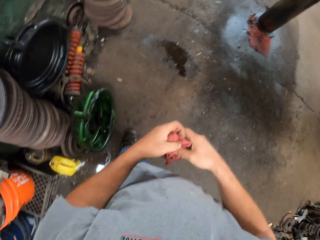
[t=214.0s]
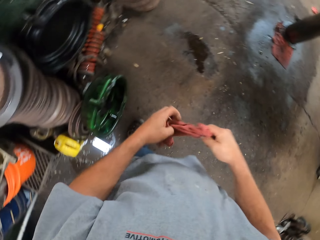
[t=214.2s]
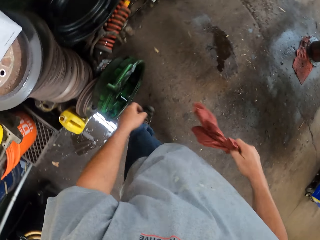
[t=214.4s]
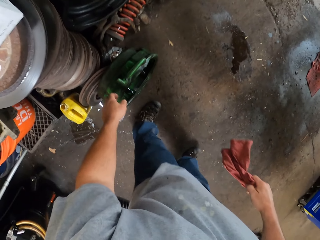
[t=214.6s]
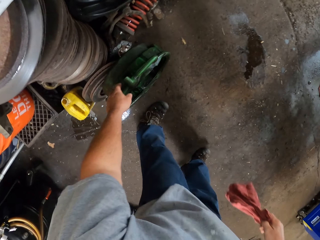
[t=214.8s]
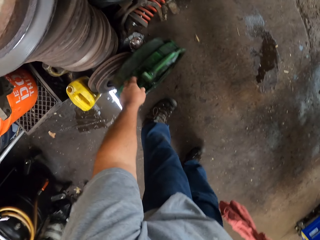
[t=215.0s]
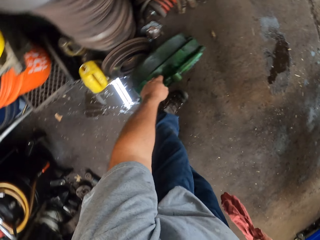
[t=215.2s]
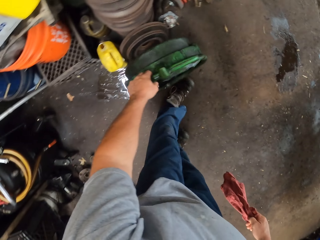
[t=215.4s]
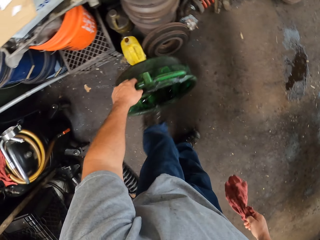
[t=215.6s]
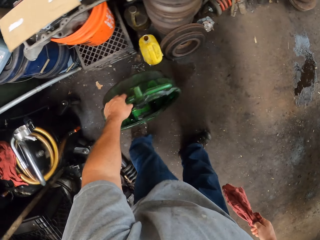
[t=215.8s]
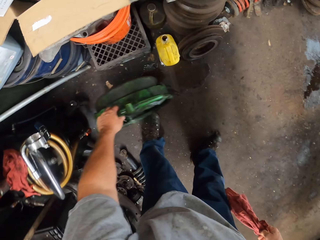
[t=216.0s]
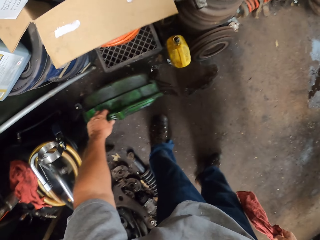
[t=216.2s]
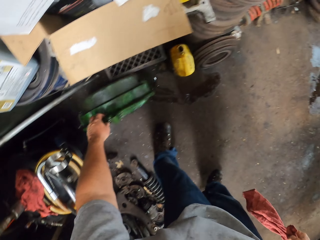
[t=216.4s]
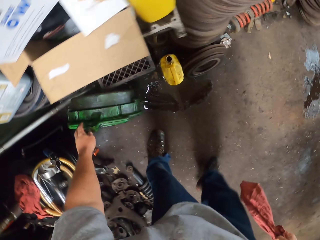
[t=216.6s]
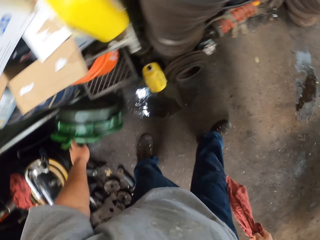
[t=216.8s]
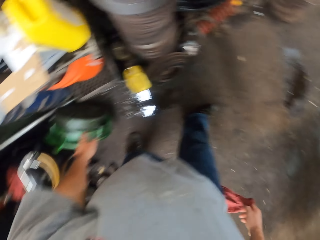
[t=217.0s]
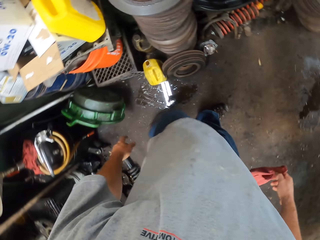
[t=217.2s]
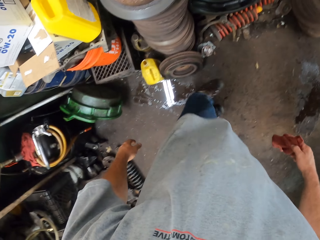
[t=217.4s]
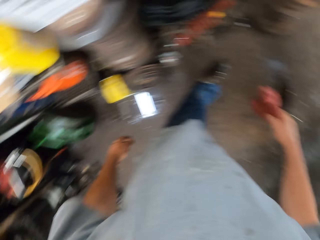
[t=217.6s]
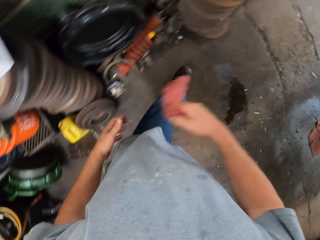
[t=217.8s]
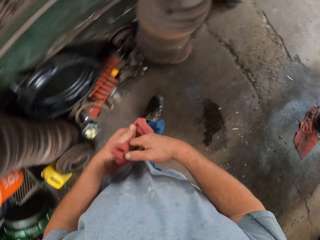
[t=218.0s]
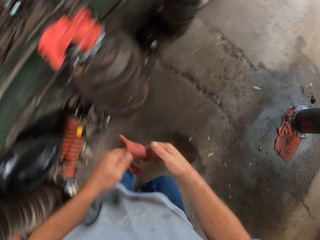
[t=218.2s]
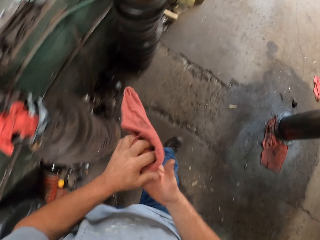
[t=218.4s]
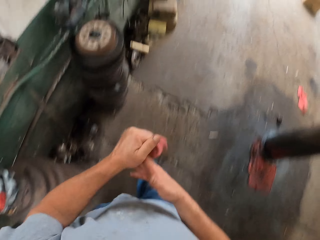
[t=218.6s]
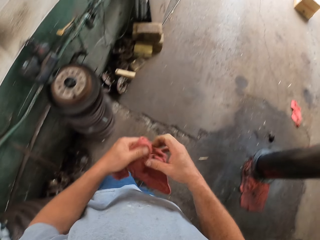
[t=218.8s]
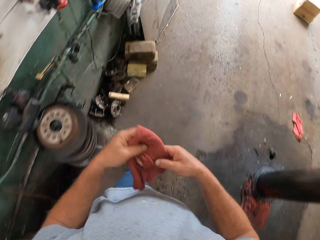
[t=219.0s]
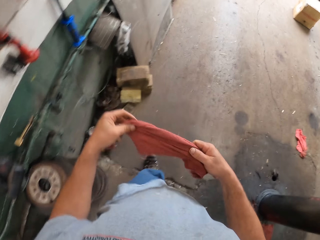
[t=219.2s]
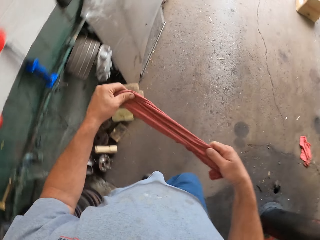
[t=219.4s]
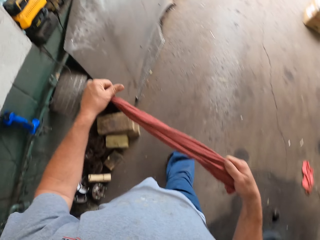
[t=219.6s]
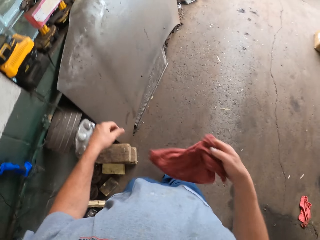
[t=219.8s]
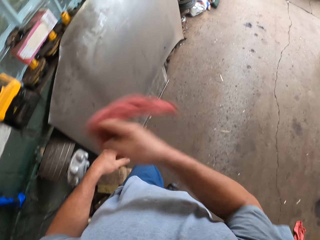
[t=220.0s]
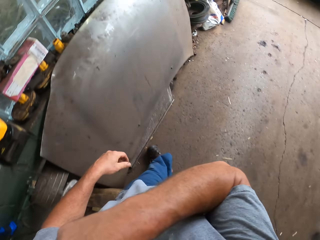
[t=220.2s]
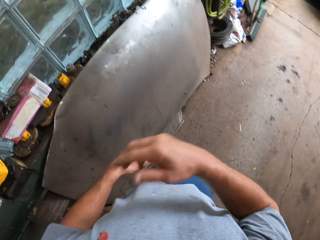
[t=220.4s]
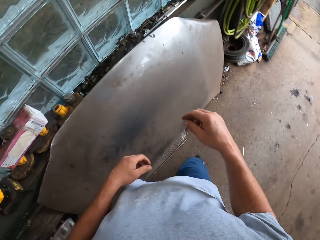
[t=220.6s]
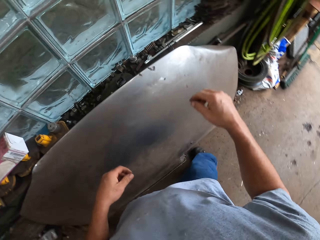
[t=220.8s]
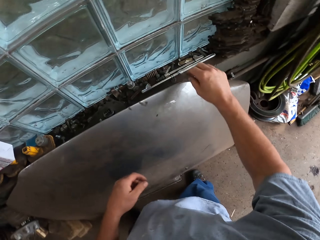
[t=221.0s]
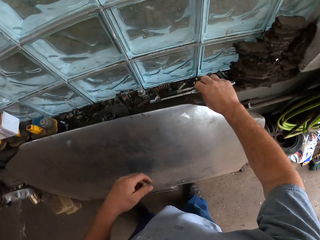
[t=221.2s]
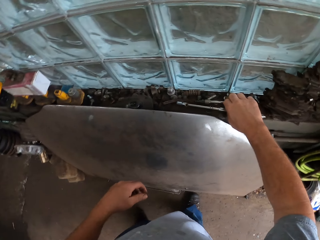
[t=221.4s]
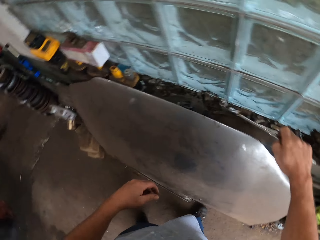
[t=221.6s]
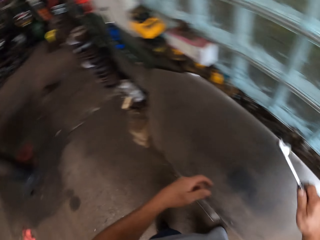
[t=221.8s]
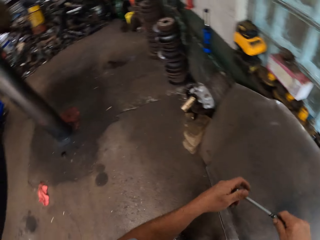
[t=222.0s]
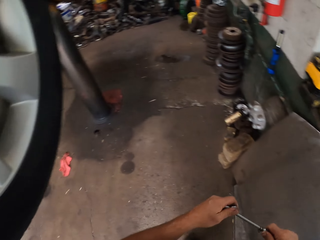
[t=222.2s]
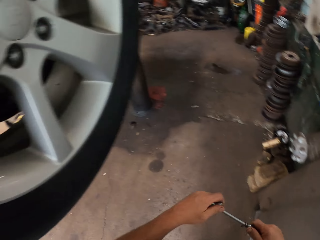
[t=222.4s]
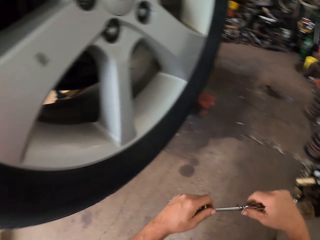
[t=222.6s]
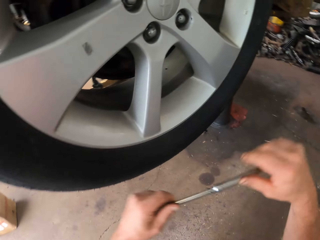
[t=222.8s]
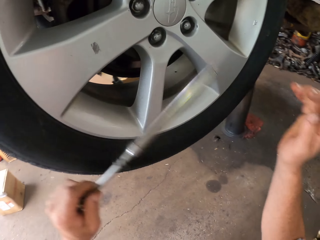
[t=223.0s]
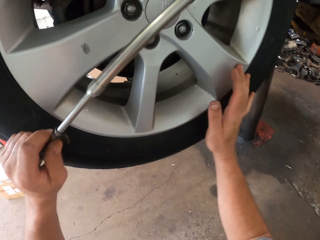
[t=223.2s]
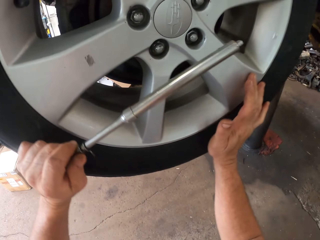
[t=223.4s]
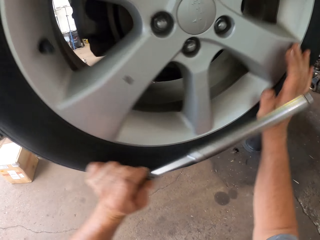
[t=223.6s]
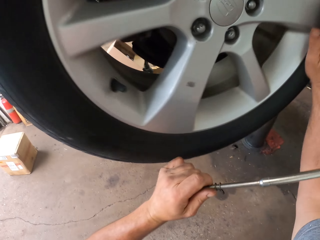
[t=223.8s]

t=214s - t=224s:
The camera wearer moves around the garage. He picks up a green basin. He places the green basin aside on the floor. He walks forward. He moves around the garage. He throws the cloth on his shoulders. He picks up something.

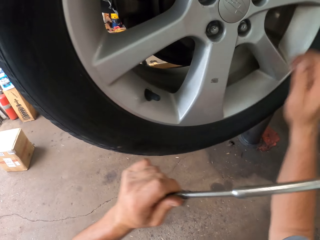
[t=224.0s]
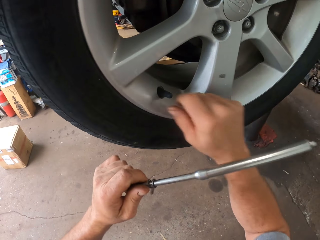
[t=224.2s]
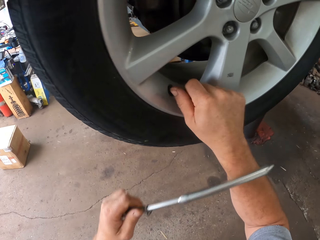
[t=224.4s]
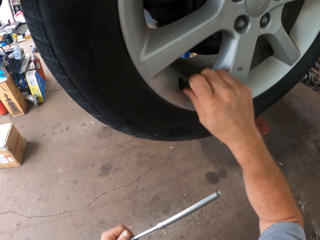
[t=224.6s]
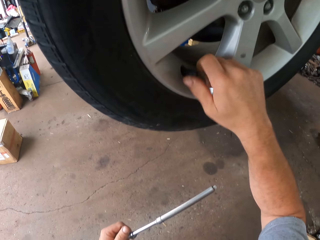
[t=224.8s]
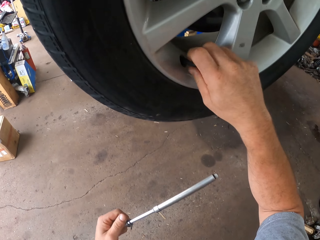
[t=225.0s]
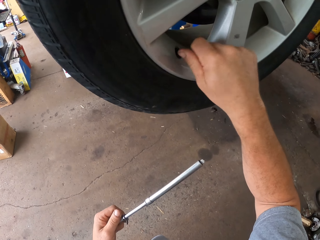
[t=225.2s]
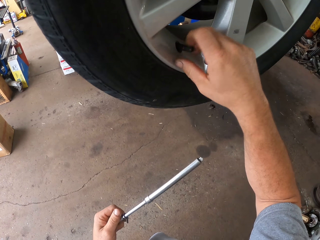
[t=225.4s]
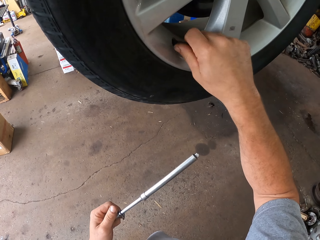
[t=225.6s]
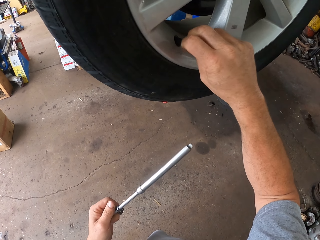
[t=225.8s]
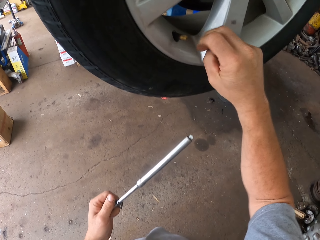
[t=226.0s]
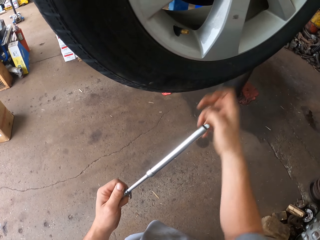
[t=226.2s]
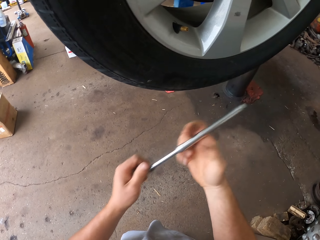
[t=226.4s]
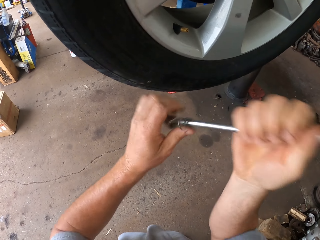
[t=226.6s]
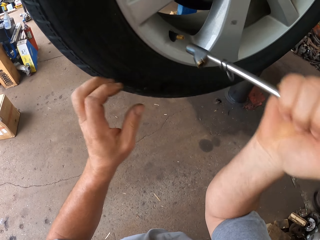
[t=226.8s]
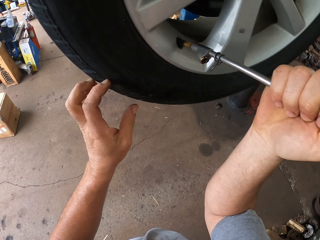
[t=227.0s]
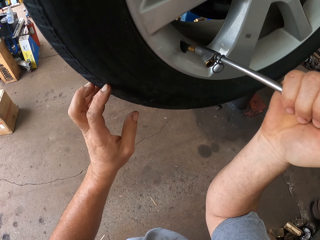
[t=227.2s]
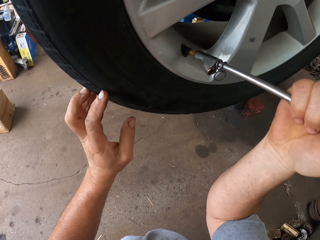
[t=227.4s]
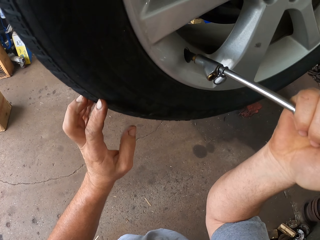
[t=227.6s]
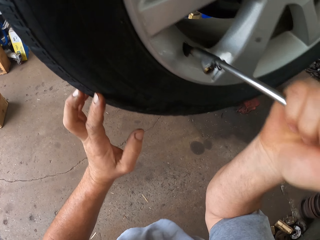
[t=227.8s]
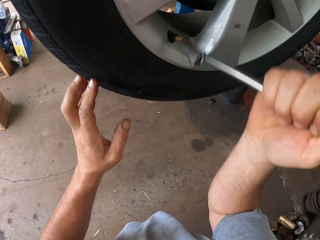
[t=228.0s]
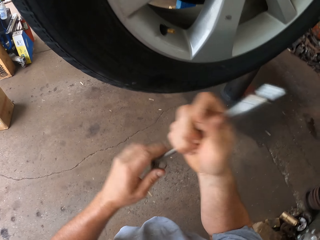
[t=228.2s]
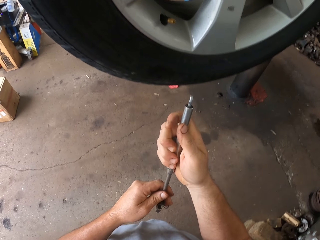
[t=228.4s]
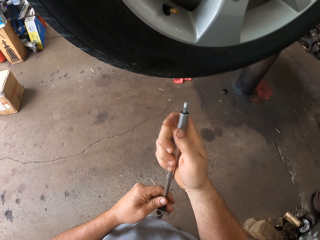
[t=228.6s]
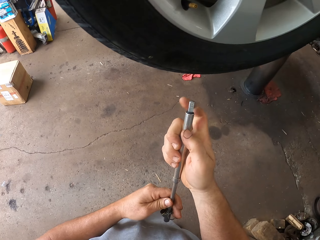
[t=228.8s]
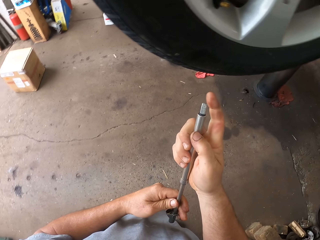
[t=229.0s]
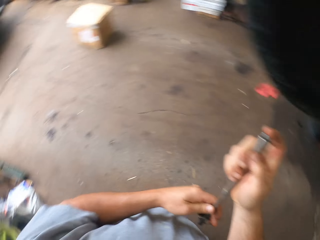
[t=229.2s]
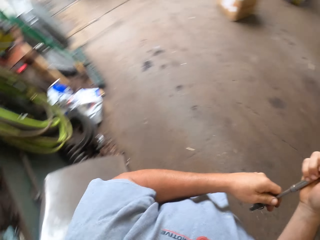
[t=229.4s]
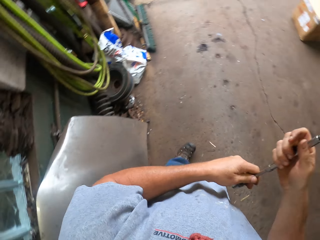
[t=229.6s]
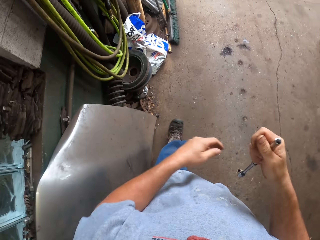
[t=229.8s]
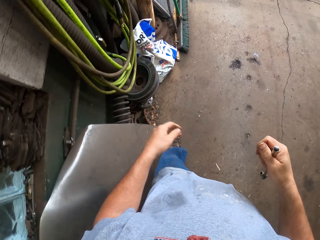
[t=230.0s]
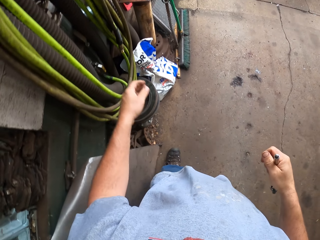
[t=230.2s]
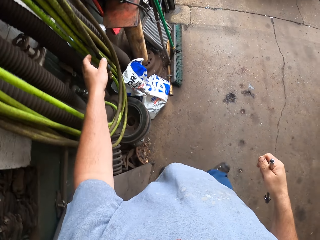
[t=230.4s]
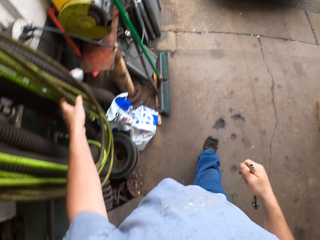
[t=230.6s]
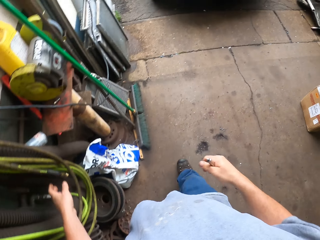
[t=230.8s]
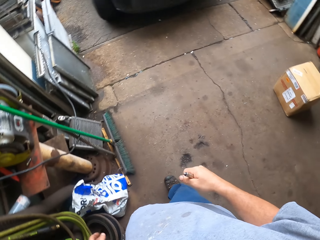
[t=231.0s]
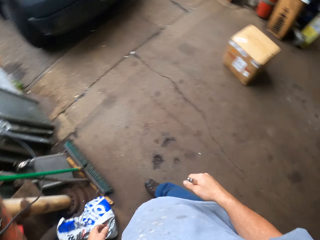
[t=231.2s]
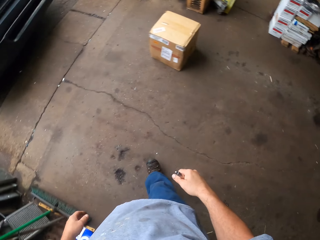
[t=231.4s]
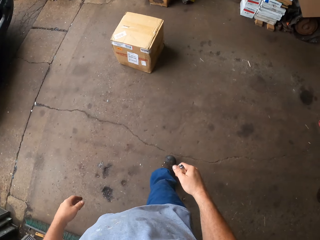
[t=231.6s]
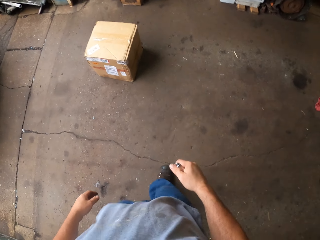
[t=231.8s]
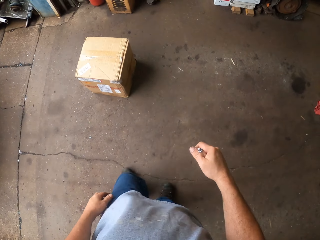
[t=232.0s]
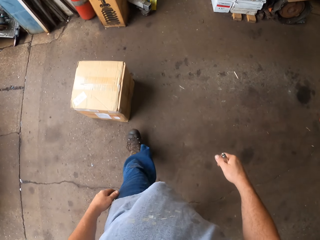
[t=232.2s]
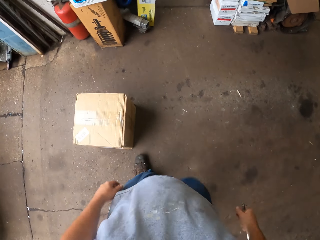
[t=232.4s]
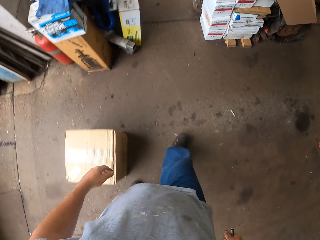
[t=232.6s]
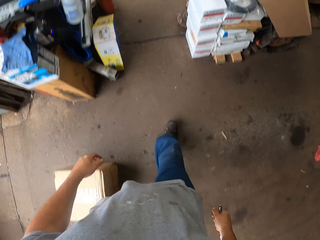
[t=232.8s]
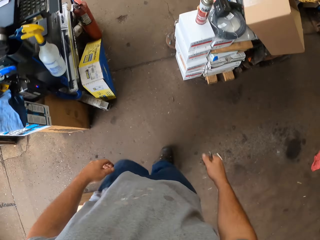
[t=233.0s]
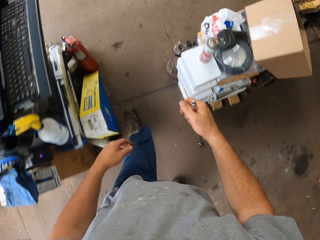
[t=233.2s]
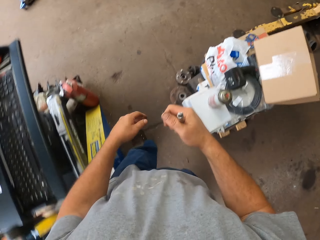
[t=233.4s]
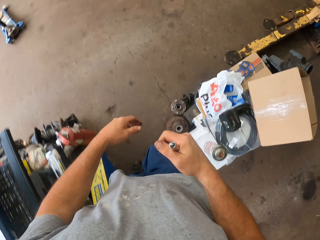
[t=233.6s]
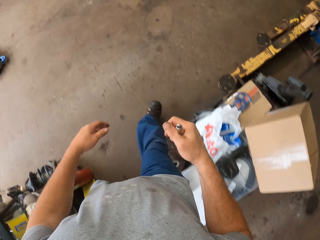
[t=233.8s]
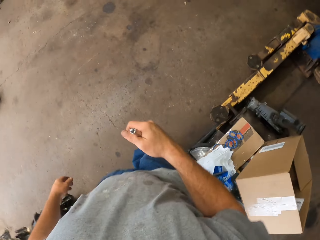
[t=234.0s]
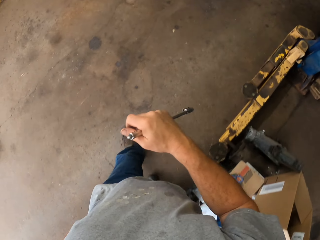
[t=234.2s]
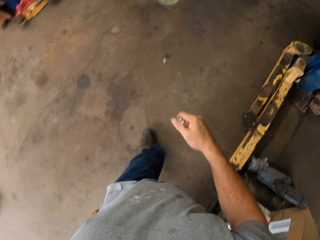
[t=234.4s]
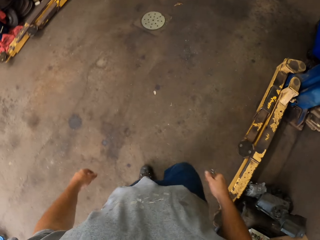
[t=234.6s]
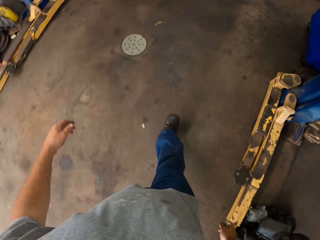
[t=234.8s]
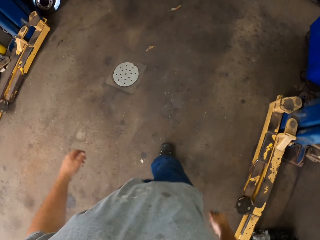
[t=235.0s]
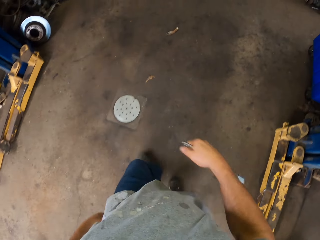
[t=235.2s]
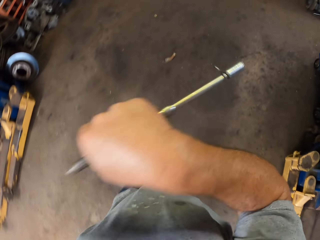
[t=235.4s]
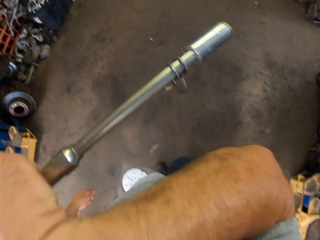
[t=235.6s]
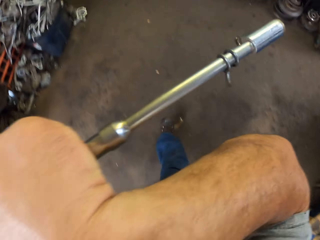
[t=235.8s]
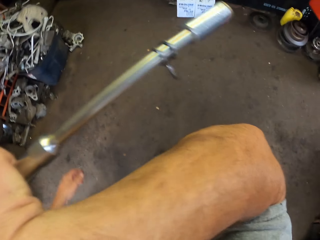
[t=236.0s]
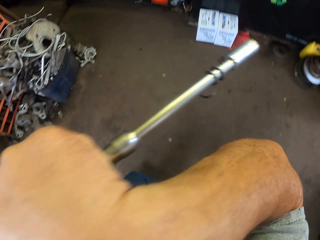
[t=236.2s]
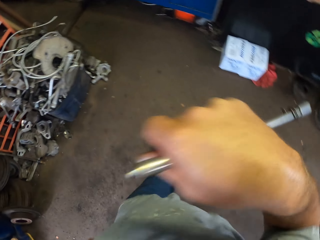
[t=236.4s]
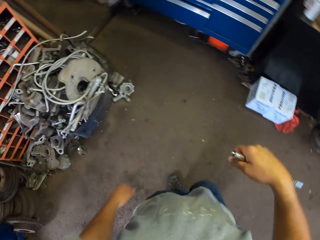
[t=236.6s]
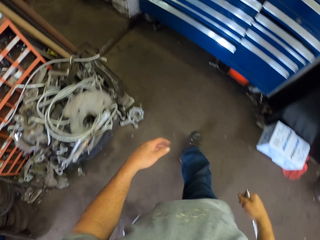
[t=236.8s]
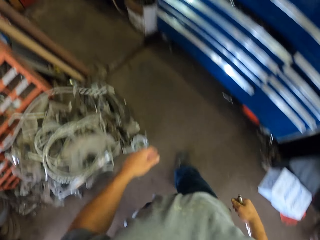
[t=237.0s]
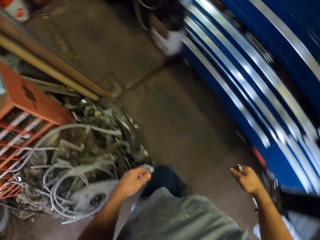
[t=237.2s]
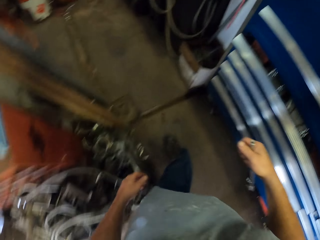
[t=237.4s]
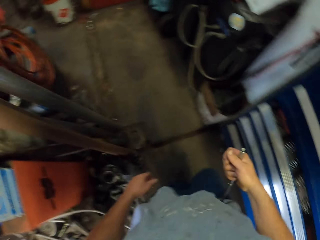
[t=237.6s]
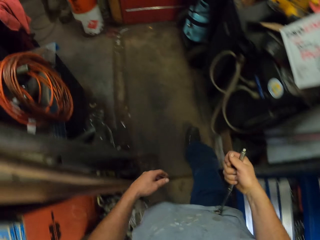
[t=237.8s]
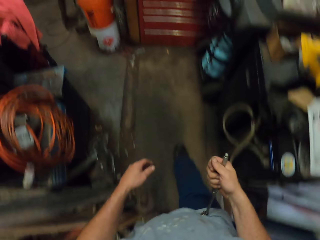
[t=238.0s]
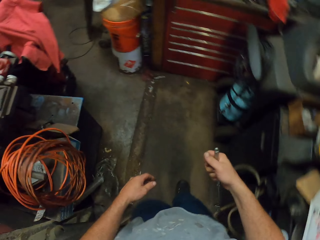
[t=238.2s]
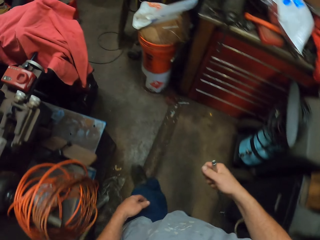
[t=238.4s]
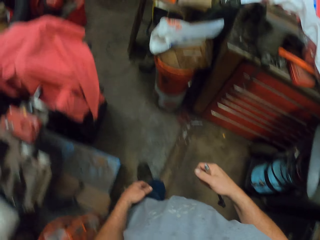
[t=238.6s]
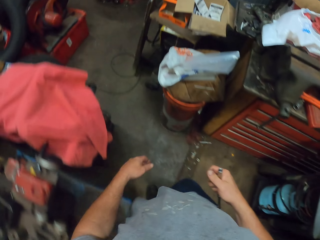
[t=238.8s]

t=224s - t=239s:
The camera wearer turns the wheel tire. He holds the wheel. He removes a nut. He opens the wheel. He places something on the nut in the wheel. He removes something from the nut. He moves around the garage. He lifts his hand. He moves around the garage.
